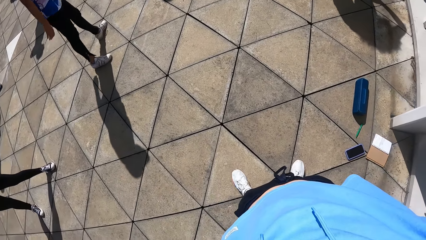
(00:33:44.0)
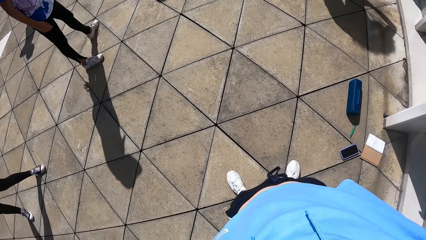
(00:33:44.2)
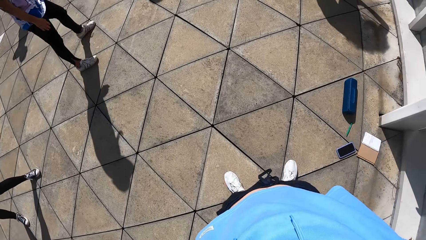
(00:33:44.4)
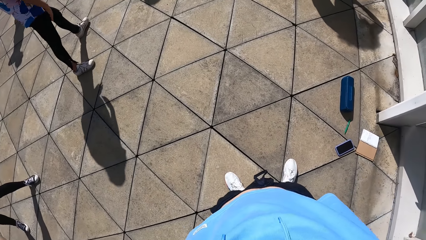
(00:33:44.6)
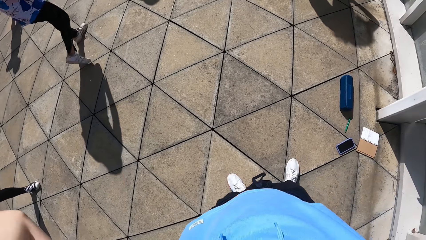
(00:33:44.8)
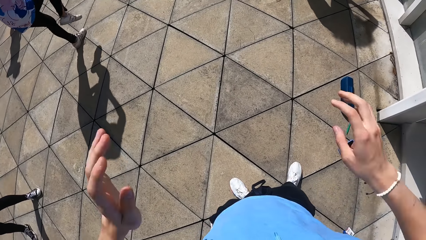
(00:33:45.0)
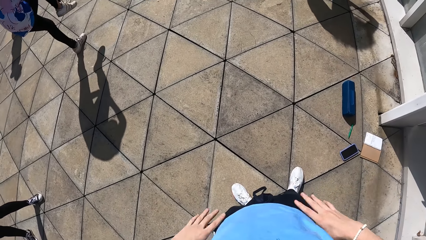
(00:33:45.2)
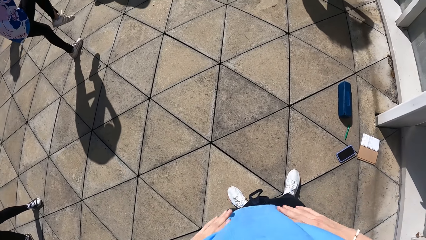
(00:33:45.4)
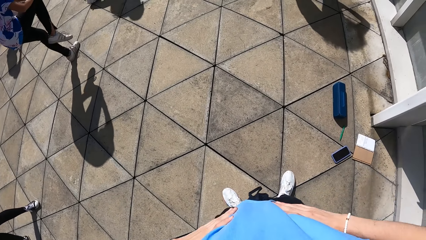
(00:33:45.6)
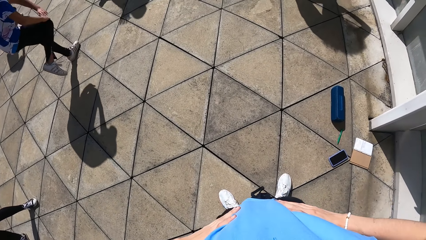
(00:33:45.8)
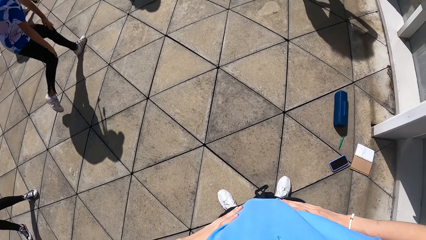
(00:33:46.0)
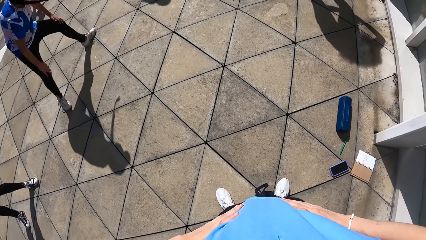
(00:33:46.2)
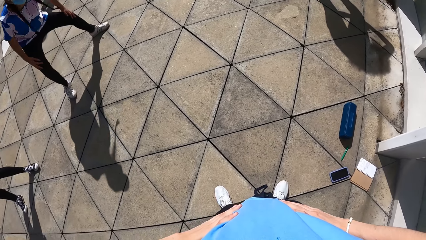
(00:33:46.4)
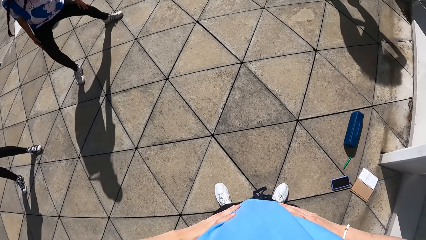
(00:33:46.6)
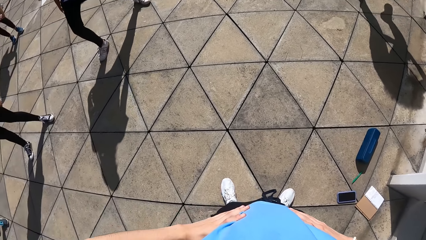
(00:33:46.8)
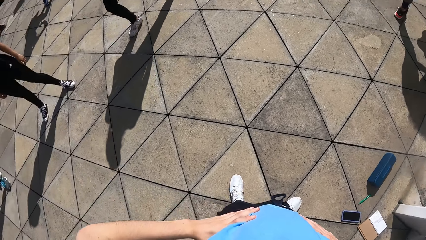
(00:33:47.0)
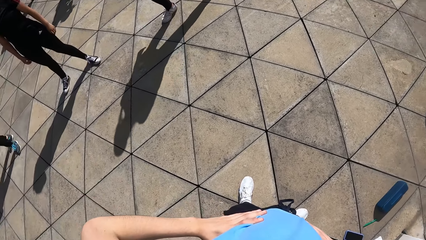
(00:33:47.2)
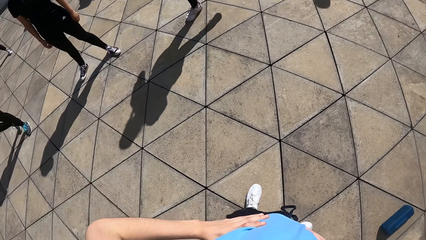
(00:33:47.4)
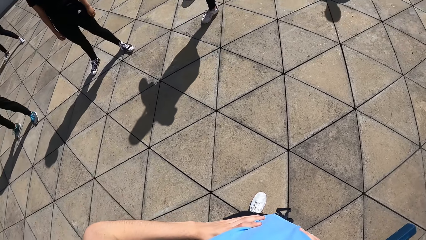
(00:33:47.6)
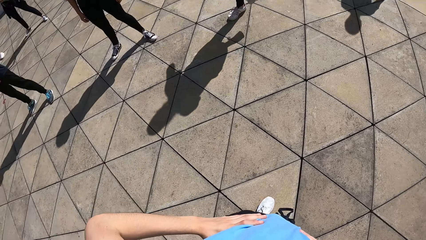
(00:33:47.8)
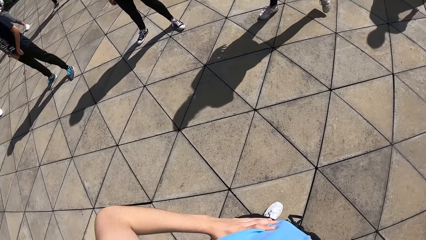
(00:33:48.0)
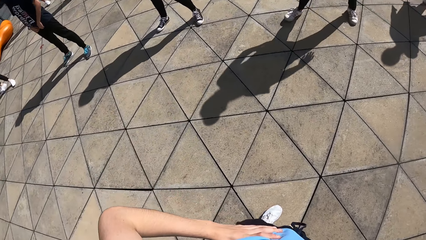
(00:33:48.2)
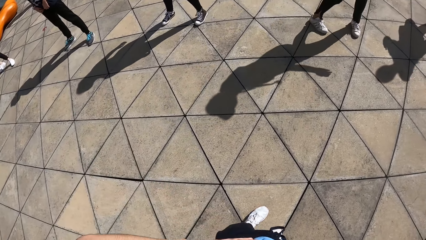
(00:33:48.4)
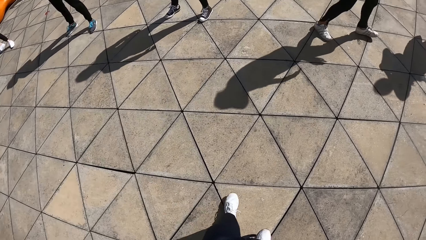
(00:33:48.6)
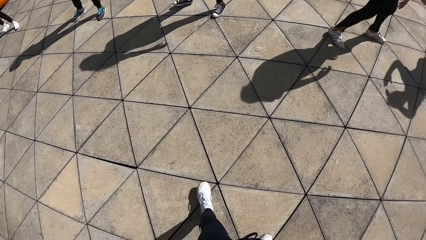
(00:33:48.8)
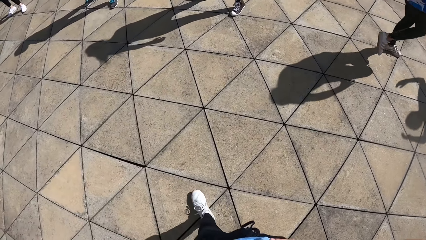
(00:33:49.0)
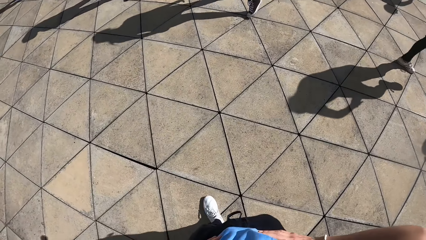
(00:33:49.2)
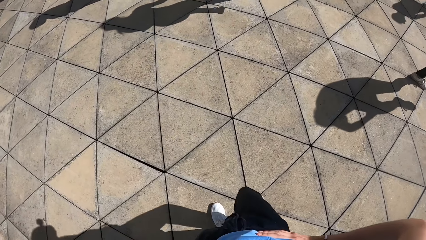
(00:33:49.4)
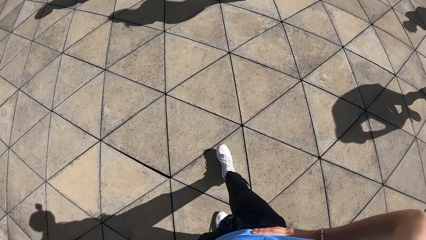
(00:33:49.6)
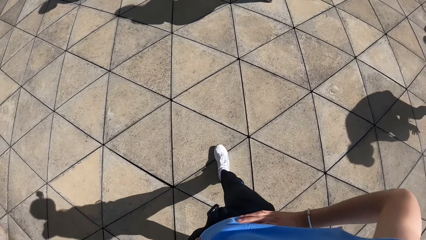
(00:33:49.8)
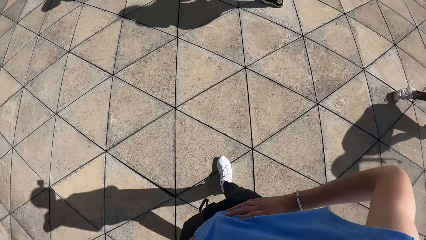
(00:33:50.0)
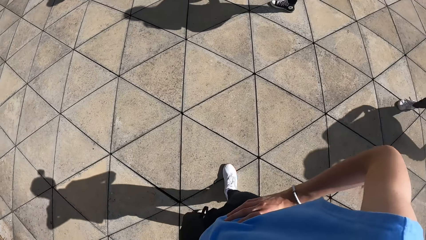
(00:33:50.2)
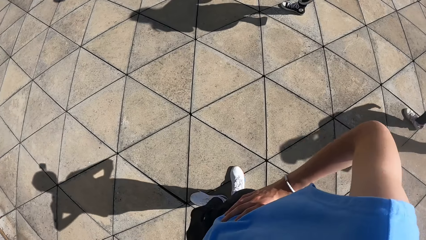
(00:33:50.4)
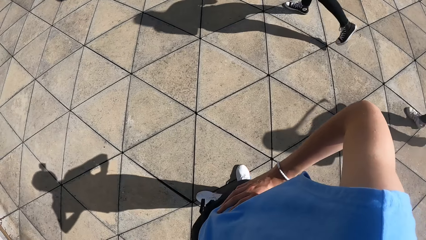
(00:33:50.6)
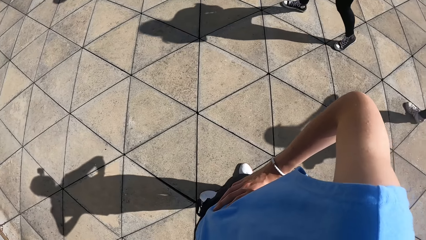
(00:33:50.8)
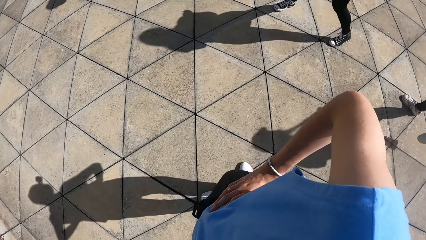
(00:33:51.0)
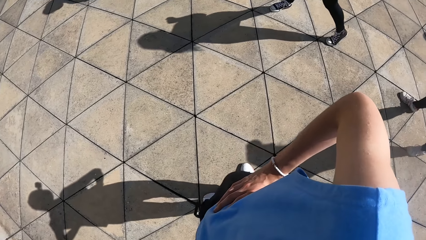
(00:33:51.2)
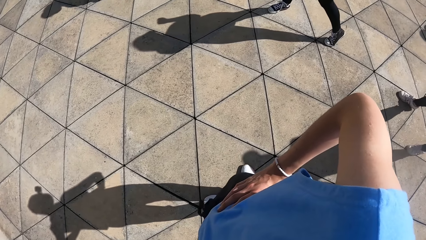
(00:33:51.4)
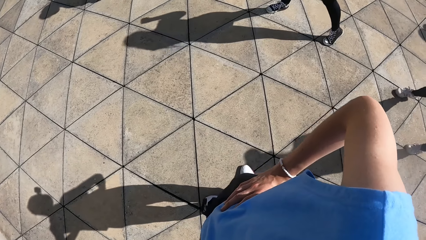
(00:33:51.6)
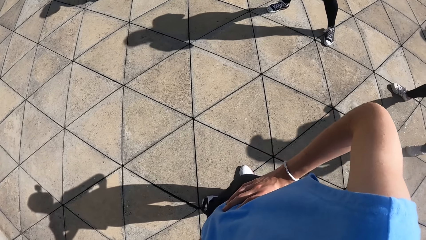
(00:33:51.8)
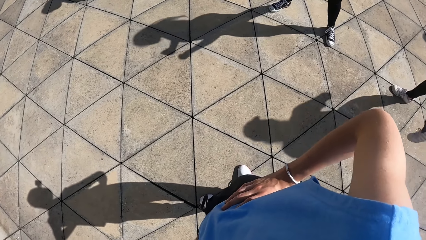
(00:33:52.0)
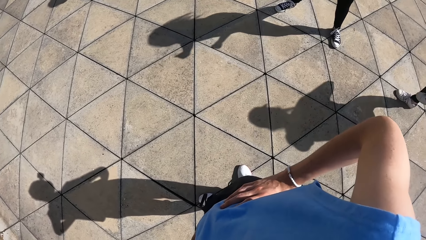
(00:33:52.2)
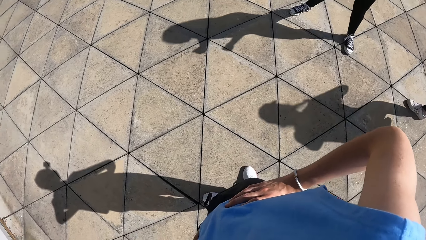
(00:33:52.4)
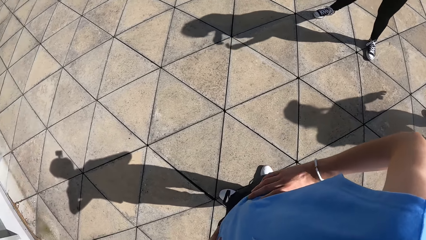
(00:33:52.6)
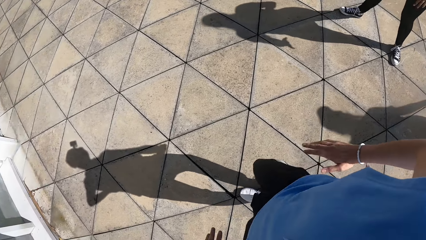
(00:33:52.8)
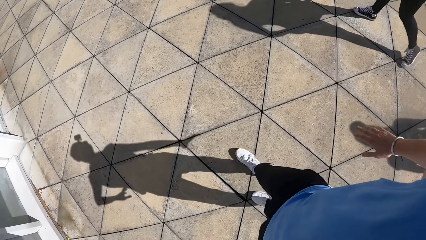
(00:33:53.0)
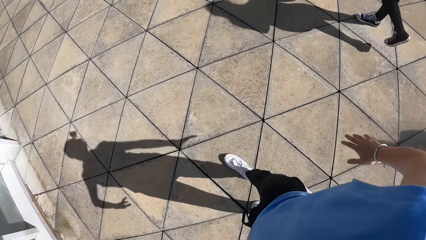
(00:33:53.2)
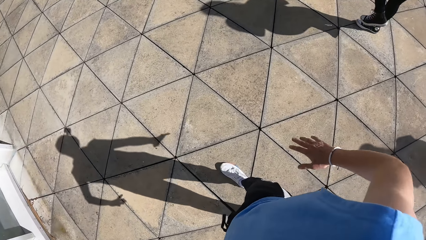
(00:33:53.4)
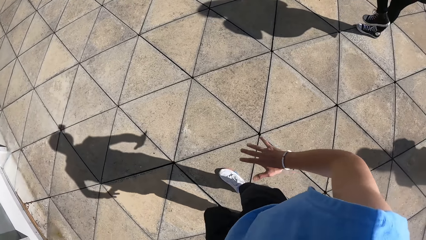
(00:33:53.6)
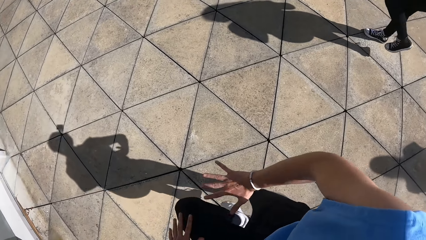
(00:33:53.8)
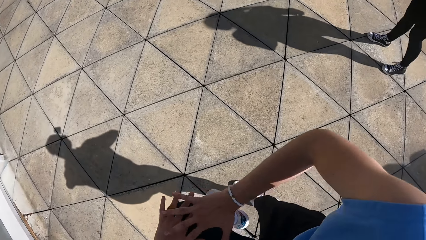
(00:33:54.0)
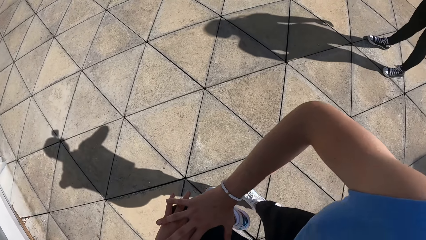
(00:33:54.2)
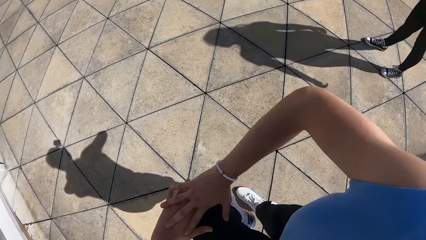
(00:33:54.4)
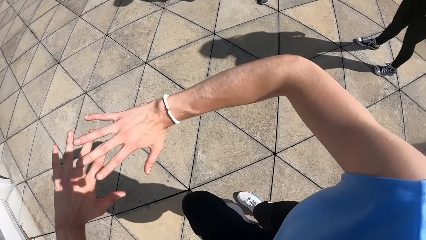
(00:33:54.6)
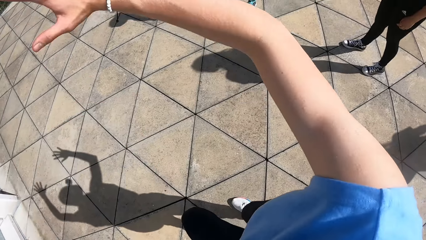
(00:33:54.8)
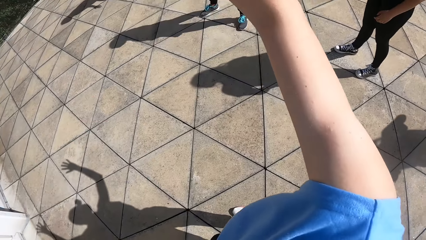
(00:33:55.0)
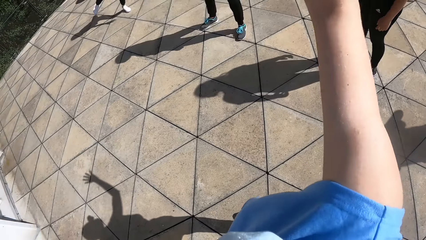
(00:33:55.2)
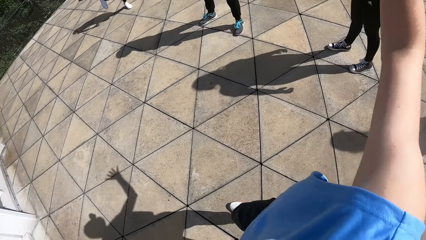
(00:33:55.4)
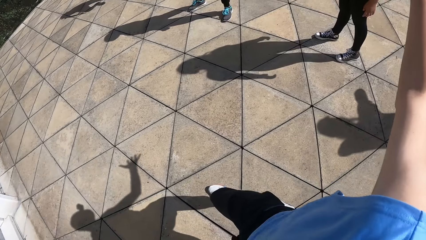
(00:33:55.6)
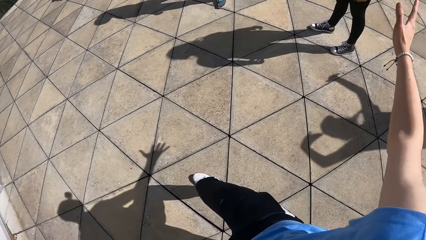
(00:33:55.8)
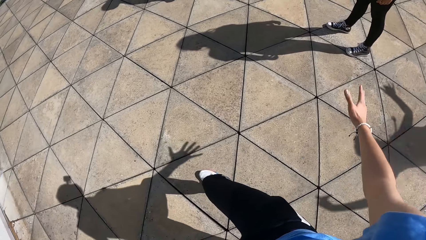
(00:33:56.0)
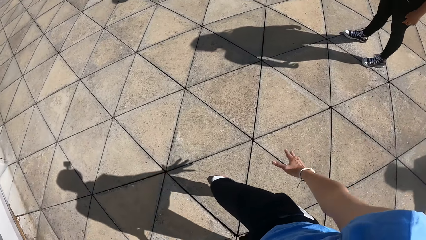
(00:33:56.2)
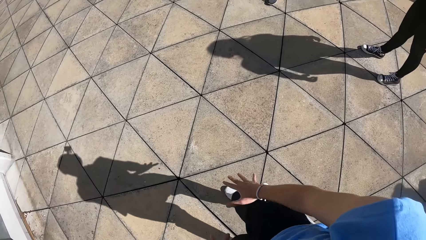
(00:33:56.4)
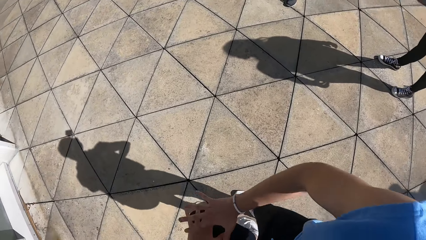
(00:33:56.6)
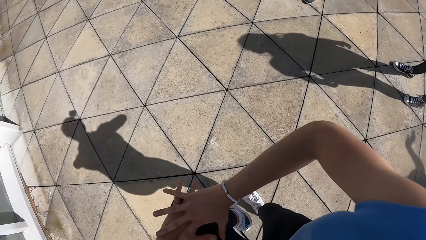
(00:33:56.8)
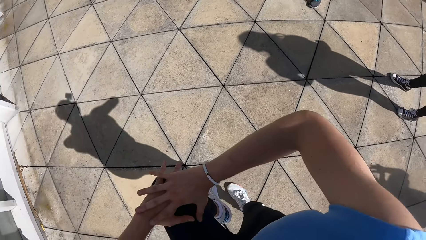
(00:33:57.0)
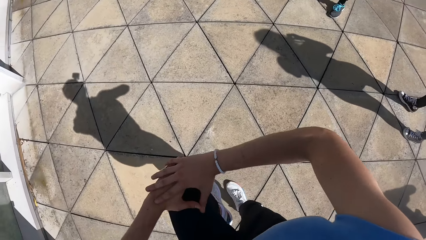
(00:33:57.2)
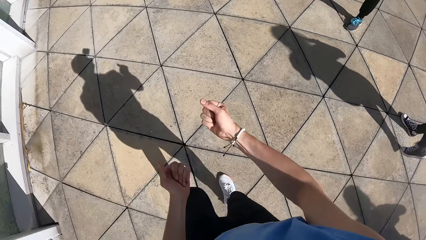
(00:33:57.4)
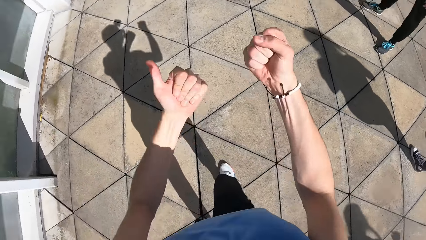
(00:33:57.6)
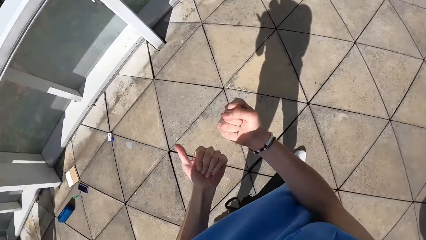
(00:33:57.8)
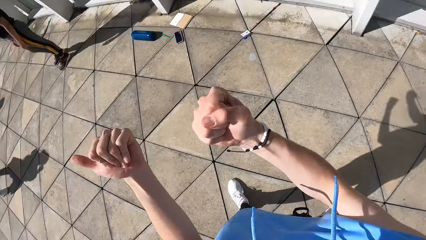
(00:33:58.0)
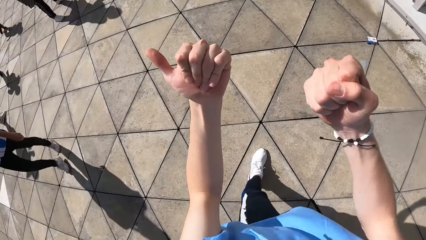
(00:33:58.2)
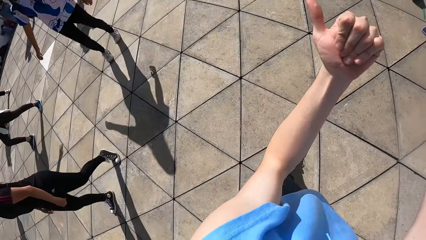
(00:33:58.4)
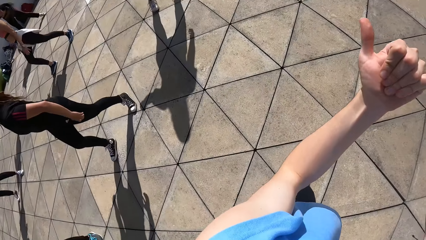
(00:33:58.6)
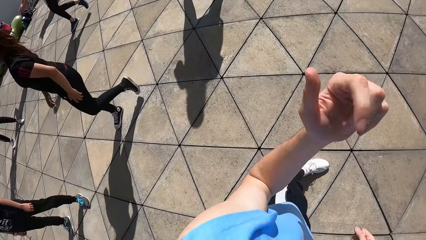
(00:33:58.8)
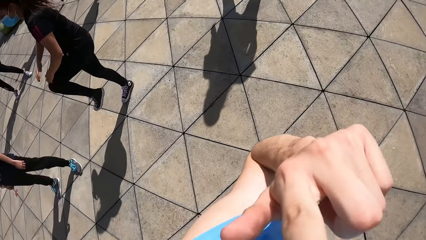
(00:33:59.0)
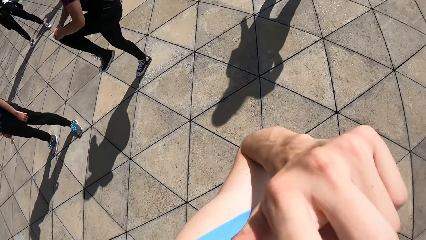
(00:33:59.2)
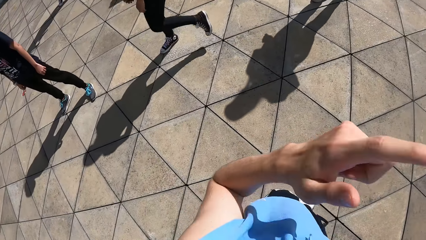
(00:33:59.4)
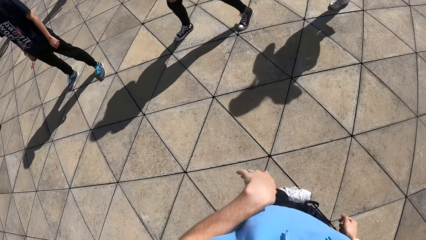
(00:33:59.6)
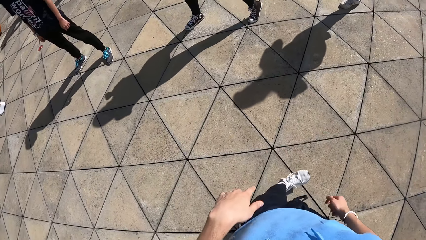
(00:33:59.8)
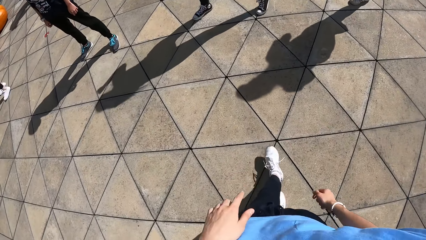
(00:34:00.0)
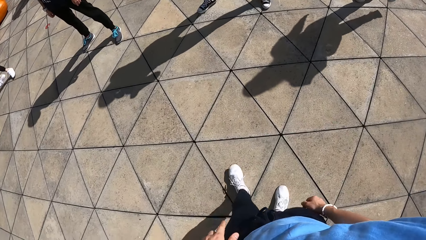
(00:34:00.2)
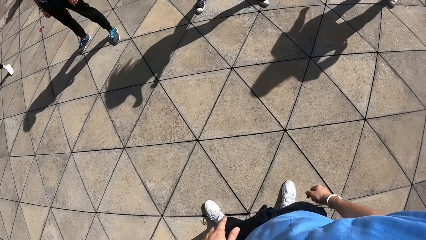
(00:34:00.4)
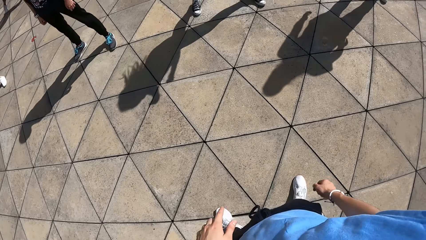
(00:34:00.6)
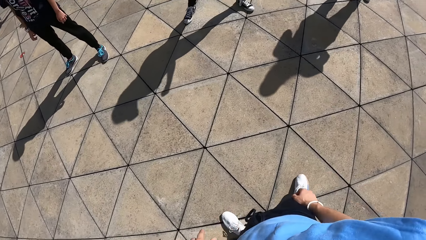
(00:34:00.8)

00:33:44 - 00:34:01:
The camera wearer holds her waist with both hands. She walks around the compound. She puts both hands on her left lap. She works out with colleagues. She gesticulates with both hands. She touches her head with both hands.
